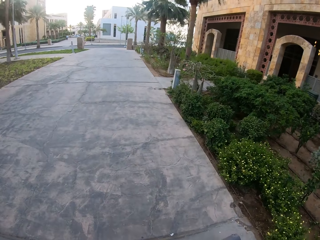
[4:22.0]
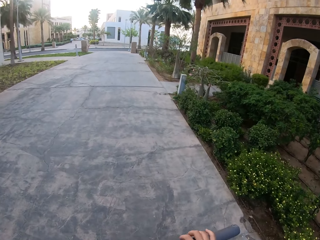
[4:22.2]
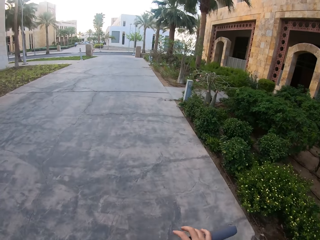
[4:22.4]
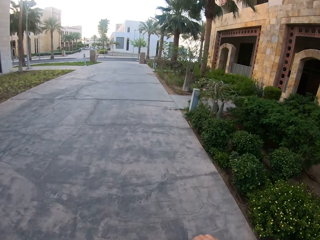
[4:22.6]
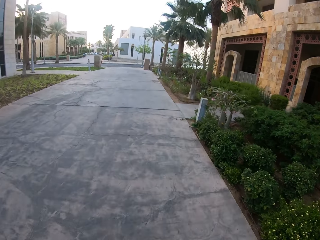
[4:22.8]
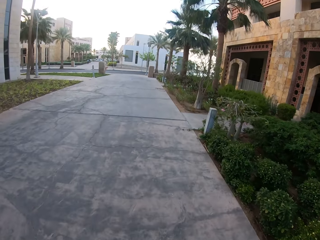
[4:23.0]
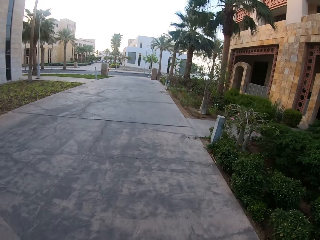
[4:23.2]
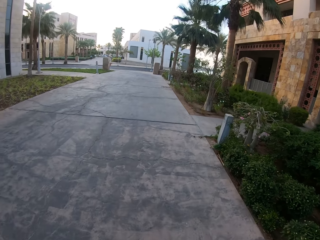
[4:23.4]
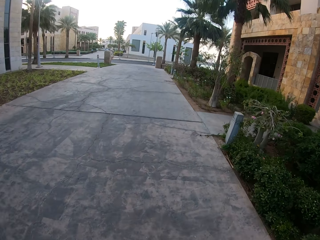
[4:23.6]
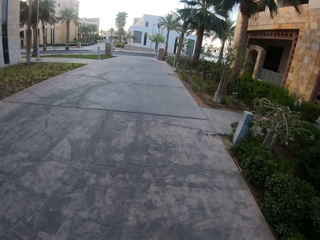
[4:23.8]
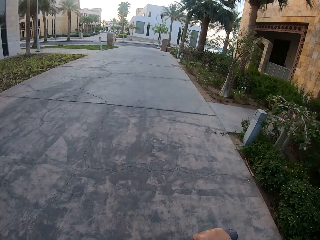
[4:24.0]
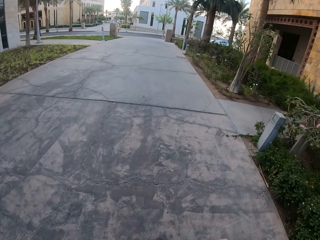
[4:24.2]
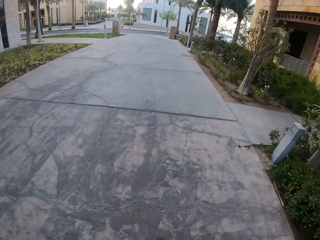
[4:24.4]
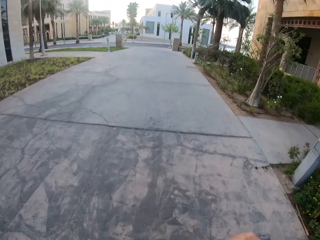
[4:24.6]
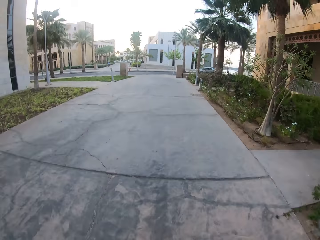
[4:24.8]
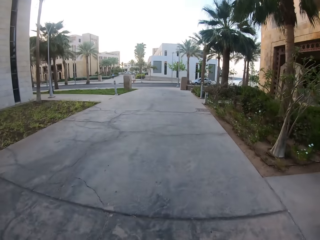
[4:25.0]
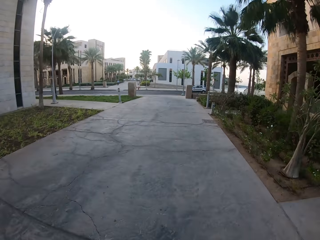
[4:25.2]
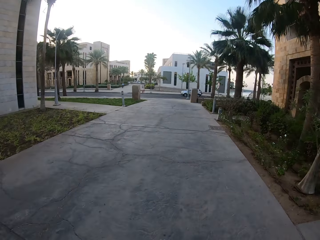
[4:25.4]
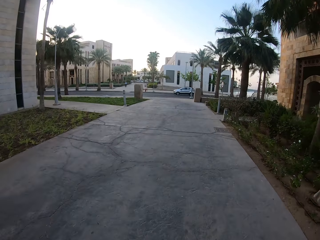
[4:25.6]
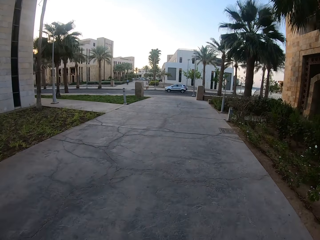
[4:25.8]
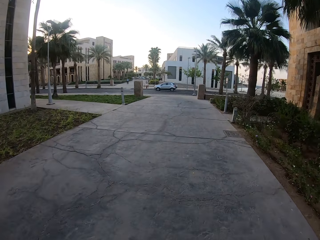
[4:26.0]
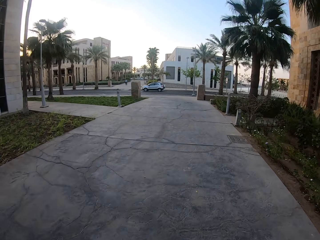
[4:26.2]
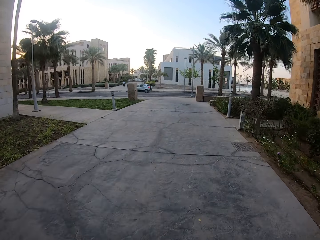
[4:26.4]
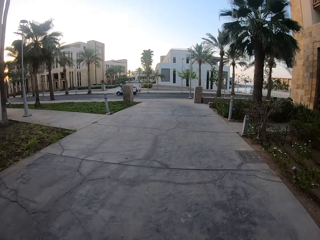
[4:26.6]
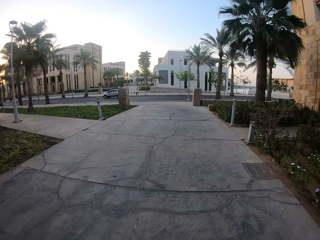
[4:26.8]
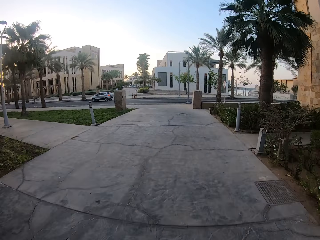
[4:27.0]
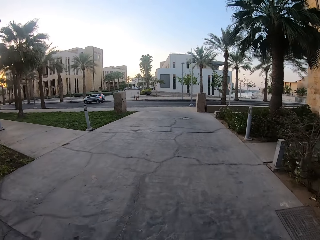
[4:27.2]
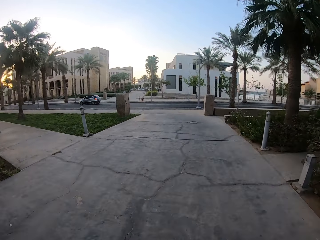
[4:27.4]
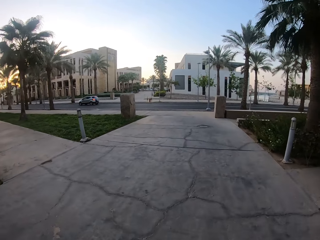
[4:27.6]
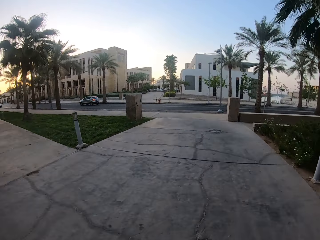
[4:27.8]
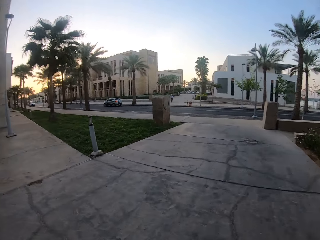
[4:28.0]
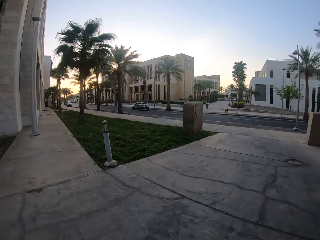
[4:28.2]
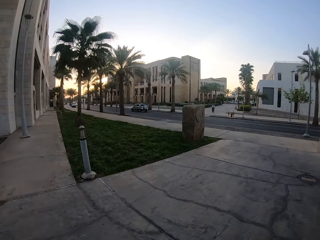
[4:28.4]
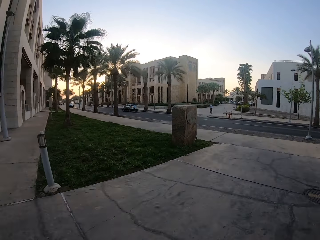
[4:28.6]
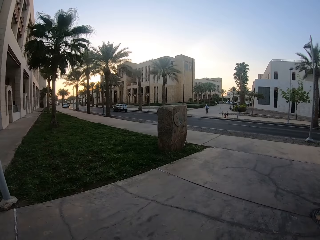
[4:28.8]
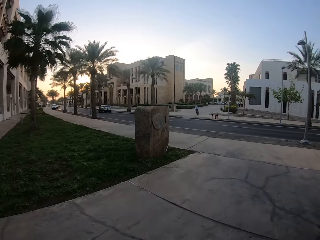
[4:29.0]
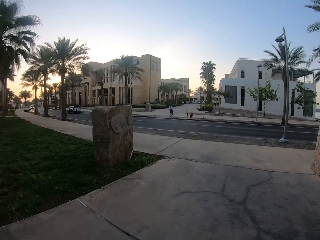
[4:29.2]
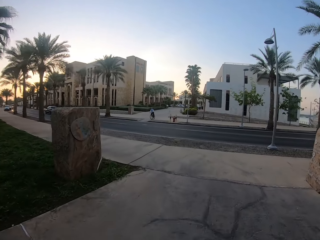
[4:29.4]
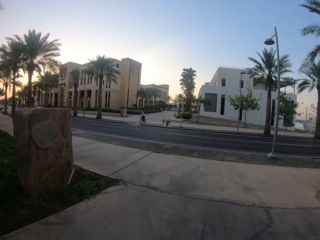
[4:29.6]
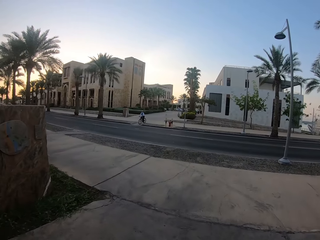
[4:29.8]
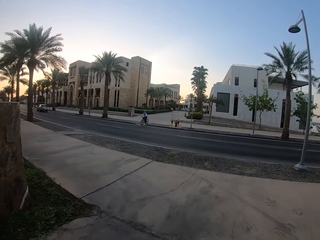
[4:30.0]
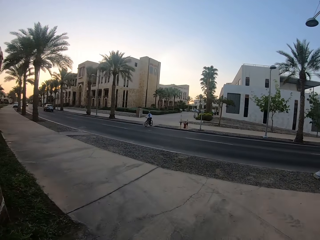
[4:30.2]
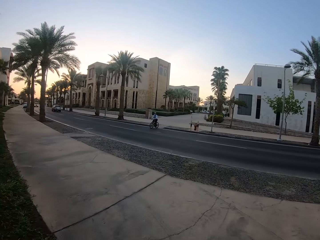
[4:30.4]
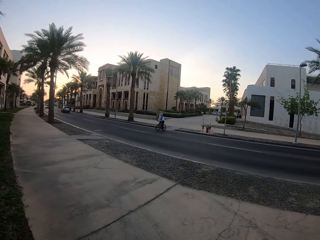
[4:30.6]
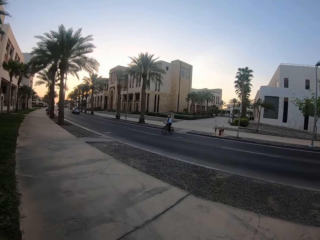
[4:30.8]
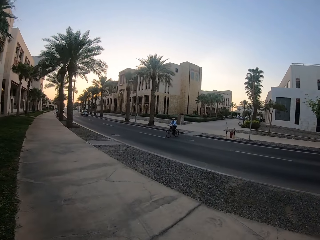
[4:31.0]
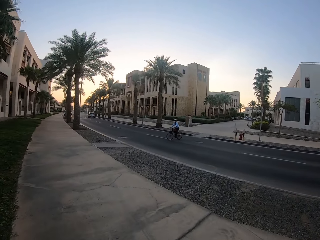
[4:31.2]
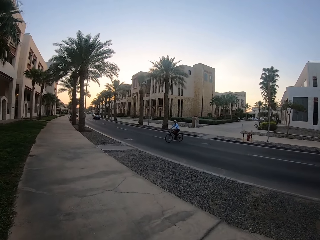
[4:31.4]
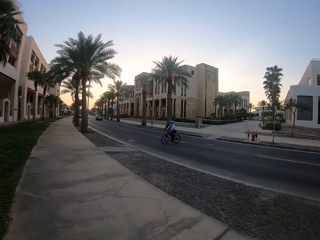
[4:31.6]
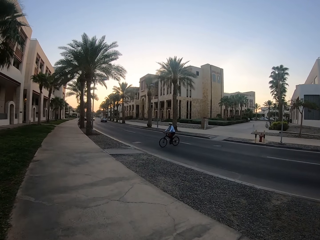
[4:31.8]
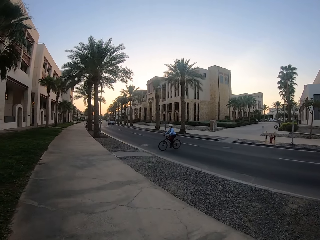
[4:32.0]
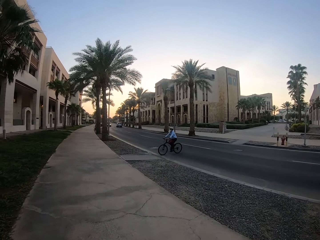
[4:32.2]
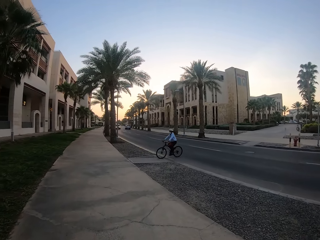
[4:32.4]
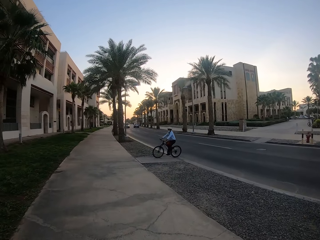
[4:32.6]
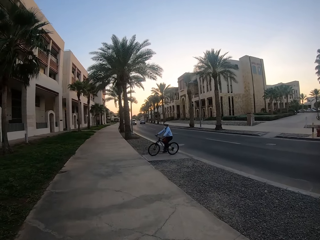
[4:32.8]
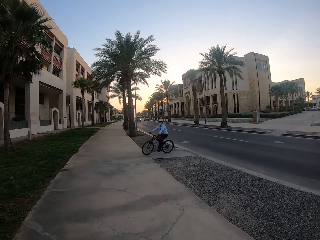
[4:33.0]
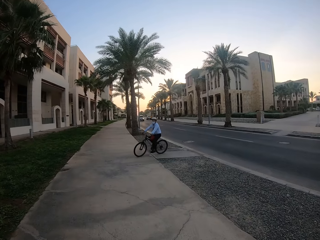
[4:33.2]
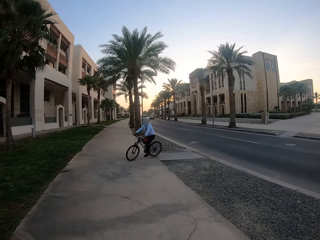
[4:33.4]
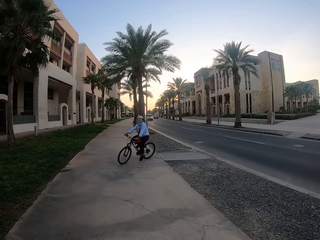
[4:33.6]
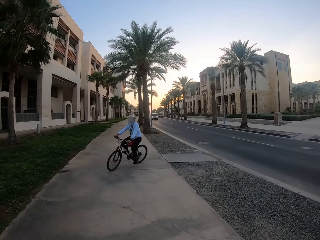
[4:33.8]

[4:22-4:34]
The camera wearer rides the bike along the streets.

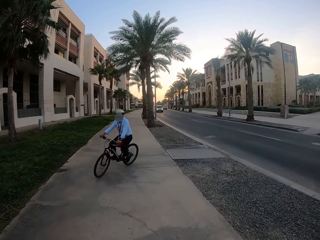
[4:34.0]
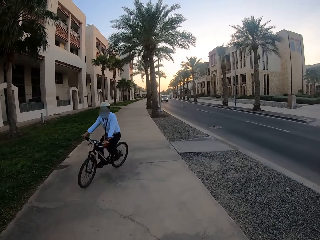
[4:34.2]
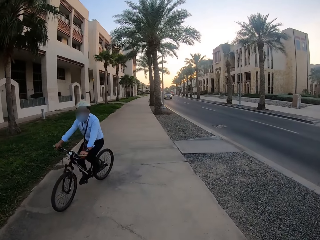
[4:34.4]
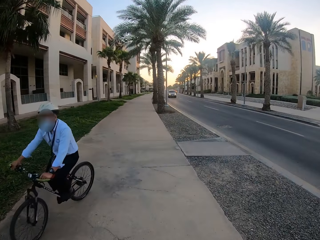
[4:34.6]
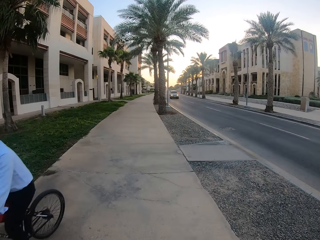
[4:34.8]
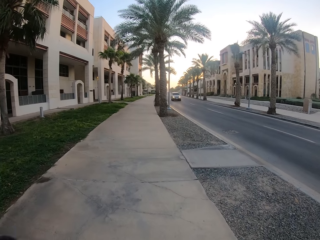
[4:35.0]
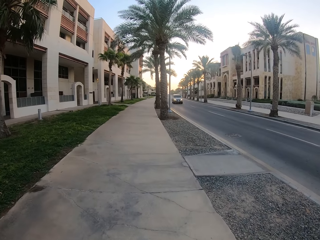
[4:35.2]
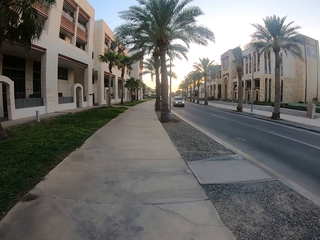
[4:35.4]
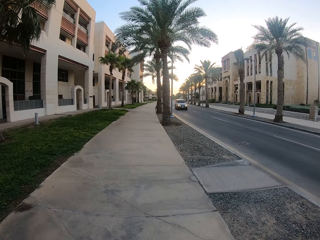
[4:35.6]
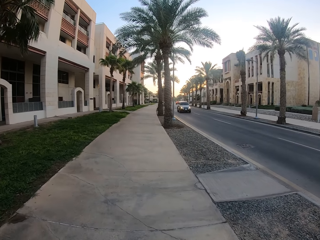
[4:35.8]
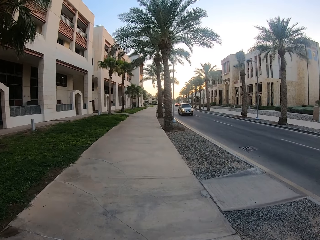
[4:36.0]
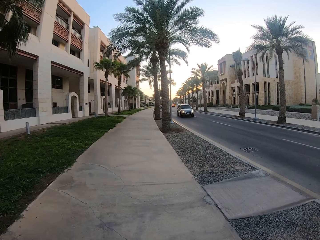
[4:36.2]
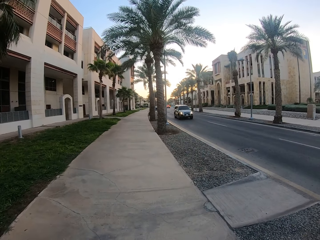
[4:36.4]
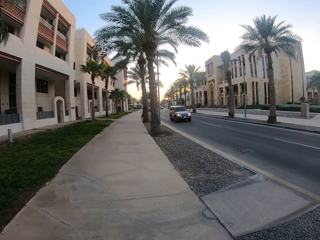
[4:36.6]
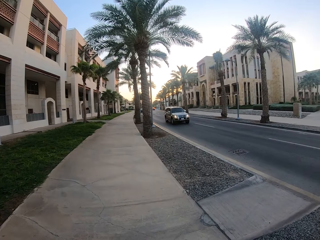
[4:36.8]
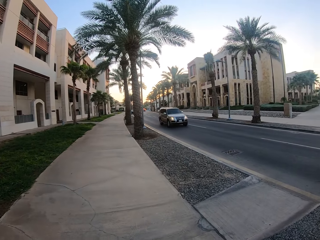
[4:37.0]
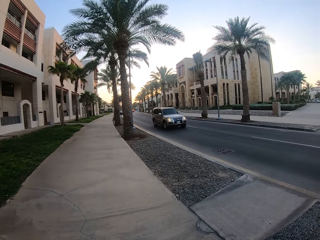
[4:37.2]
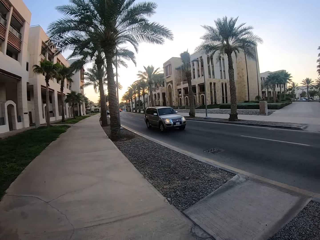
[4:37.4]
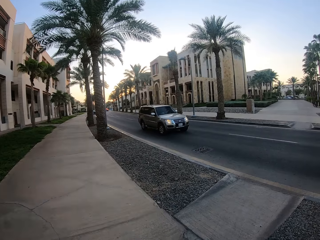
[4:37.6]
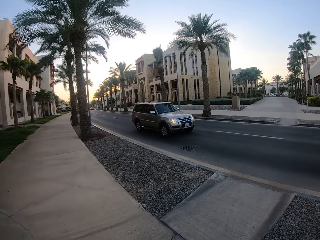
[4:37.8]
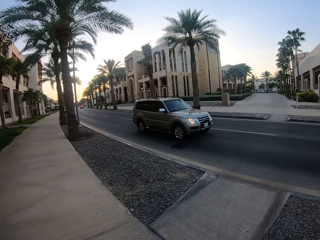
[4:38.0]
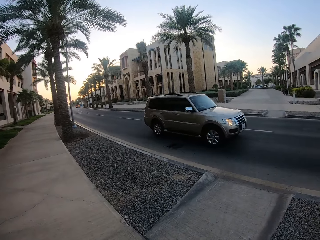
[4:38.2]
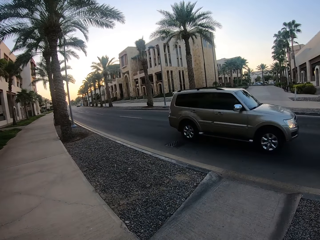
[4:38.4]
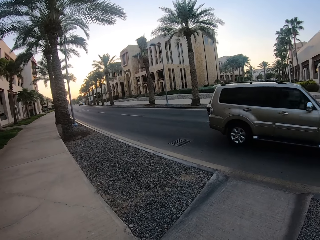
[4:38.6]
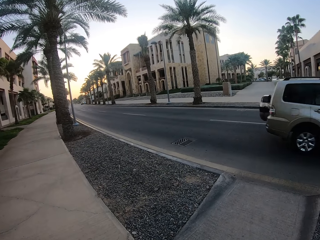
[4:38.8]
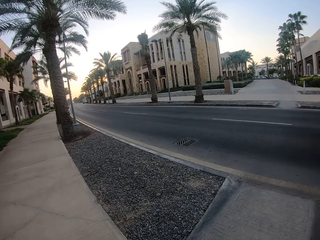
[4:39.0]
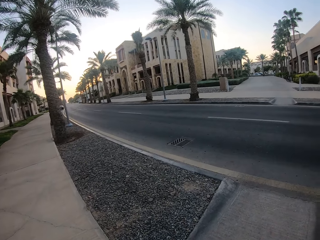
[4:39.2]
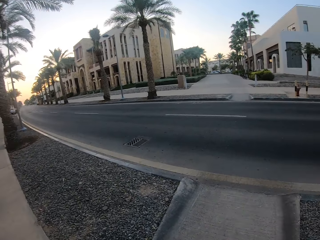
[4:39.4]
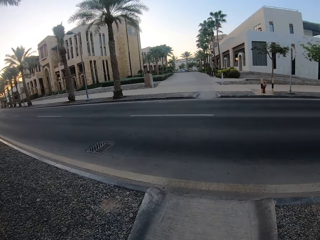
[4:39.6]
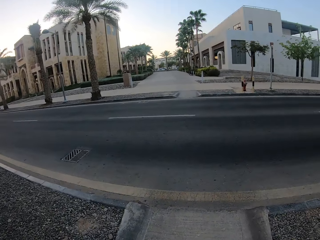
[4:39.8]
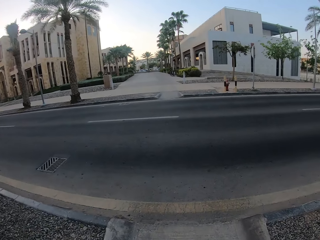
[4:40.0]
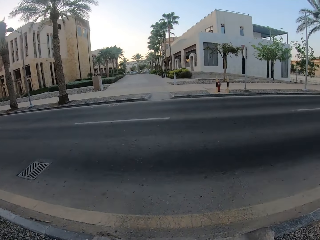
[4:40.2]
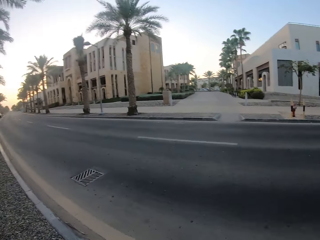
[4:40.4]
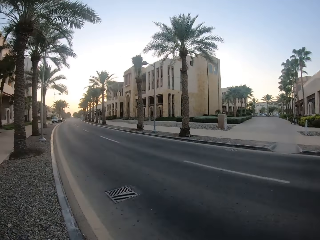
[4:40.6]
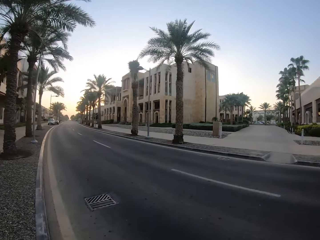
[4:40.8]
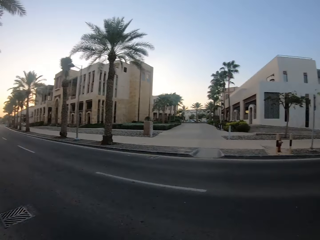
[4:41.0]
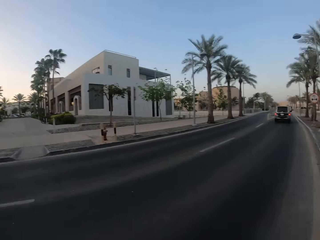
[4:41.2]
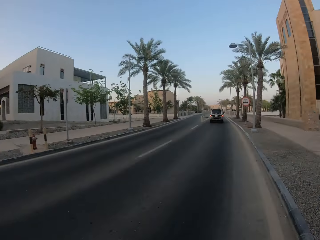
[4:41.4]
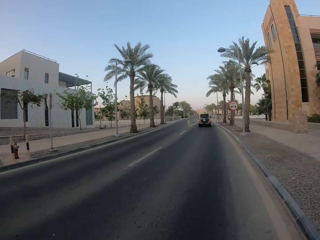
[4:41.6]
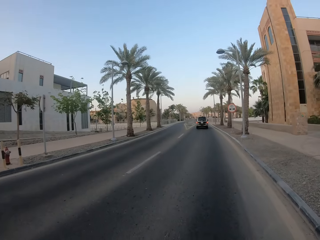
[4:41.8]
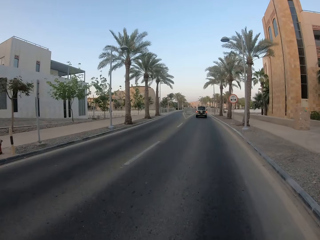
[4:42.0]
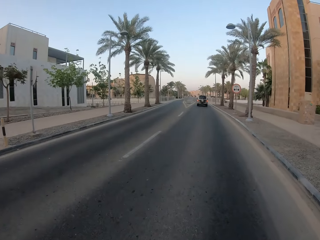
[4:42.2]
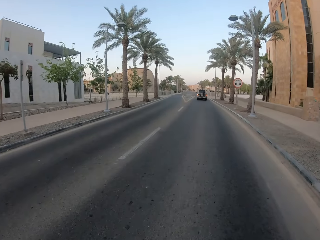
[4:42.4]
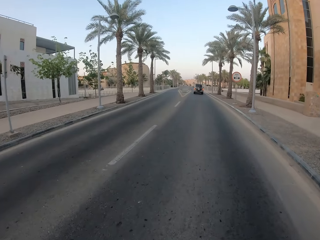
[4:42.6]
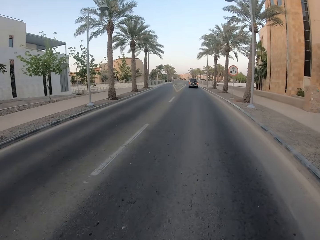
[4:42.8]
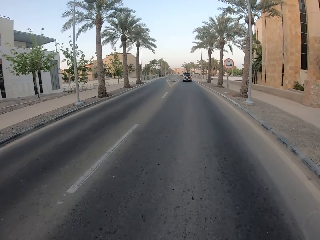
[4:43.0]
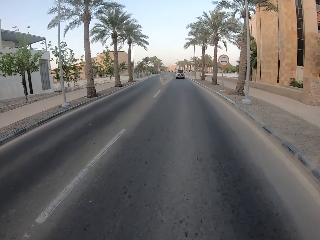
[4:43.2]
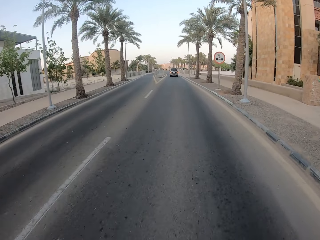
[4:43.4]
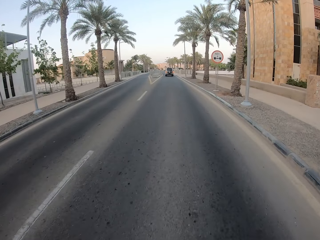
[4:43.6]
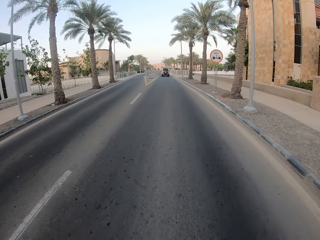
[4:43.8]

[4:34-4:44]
The camera wearer turns left. They turn right.
